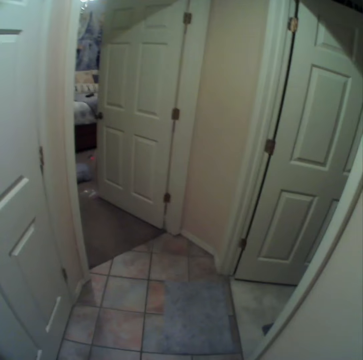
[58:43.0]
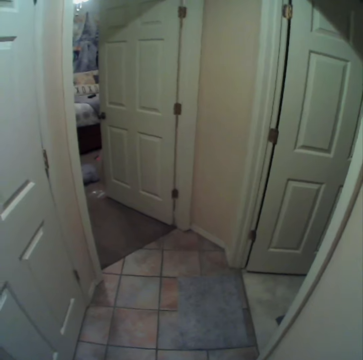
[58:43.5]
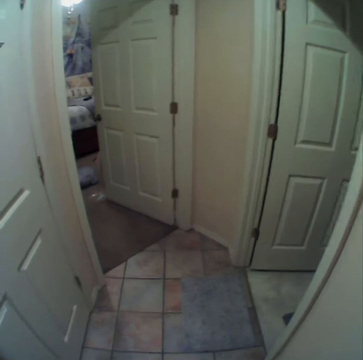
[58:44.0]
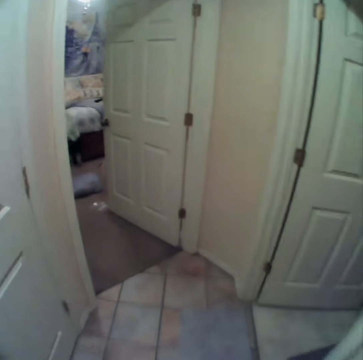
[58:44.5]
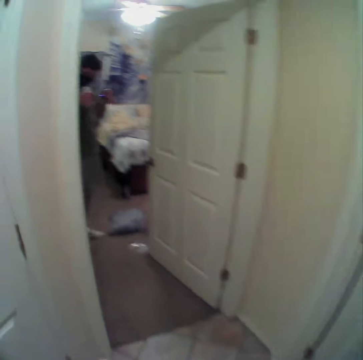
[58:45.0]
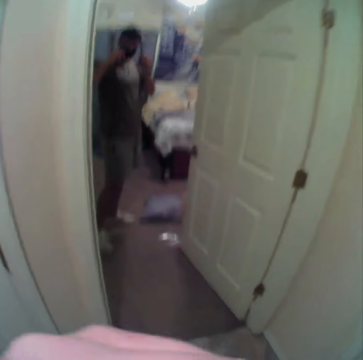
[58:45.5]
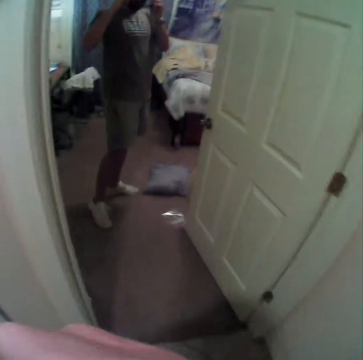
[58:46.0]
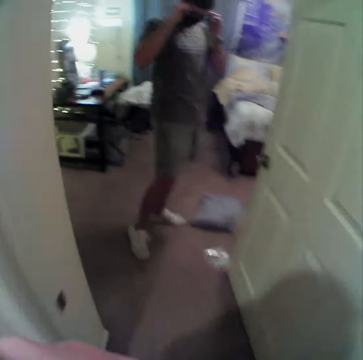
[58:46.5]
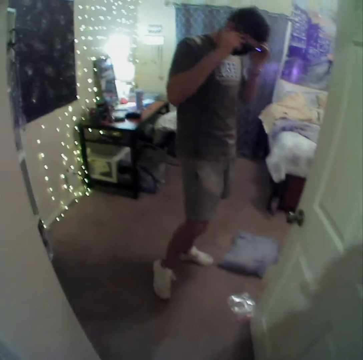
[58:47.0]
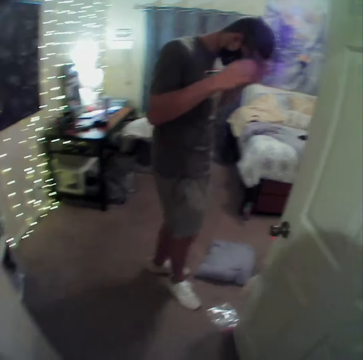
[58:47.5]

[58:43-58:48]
A person stares in the room. The person wears sunglasses in the room.
